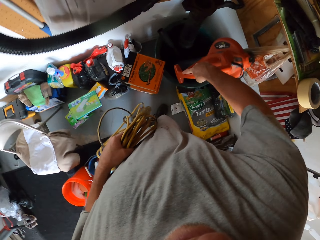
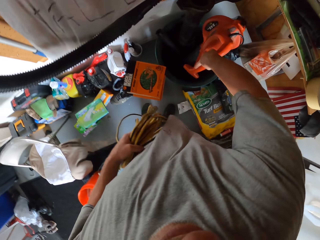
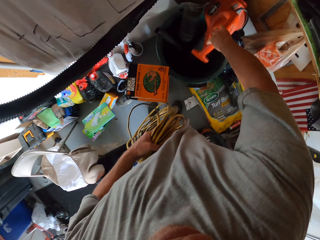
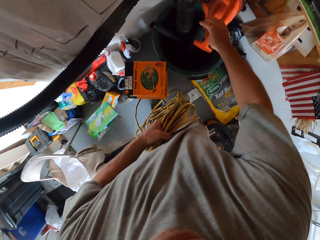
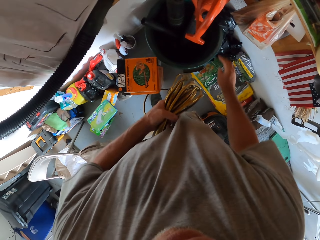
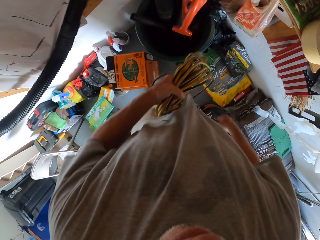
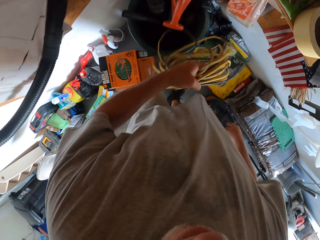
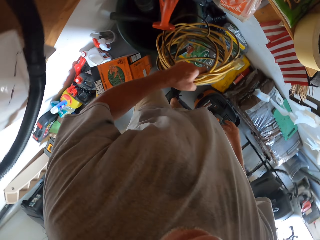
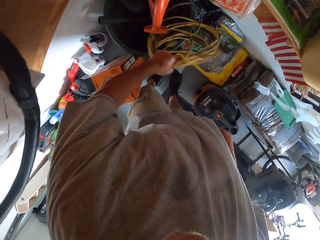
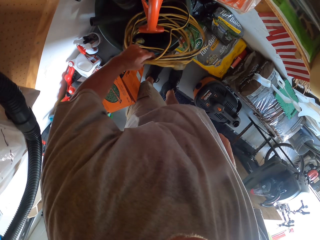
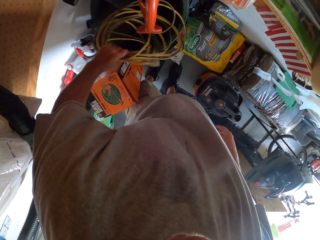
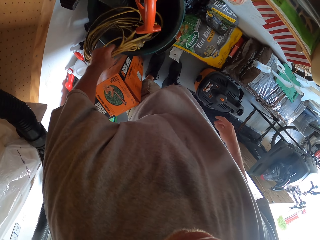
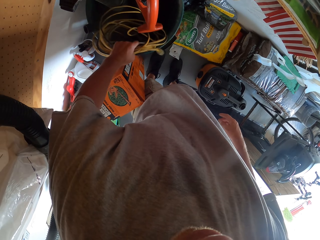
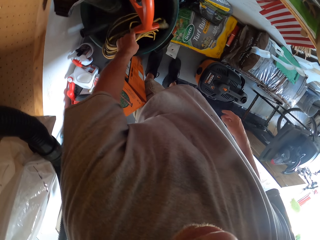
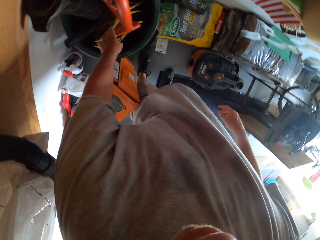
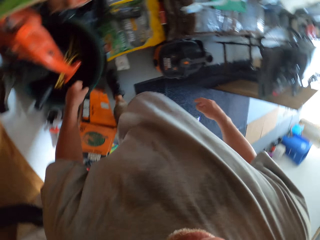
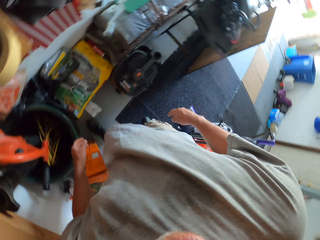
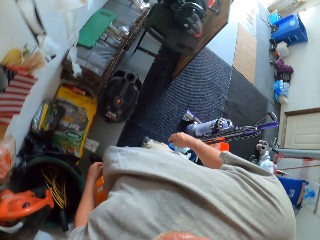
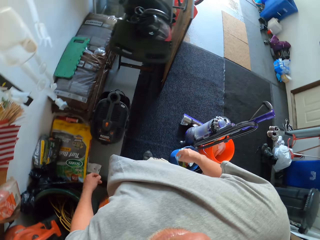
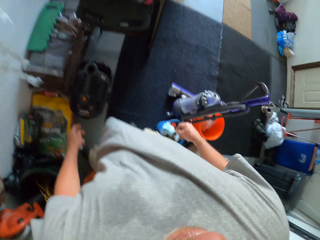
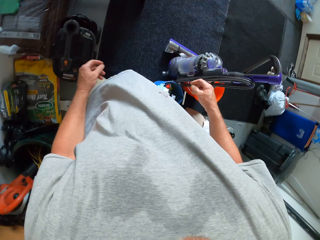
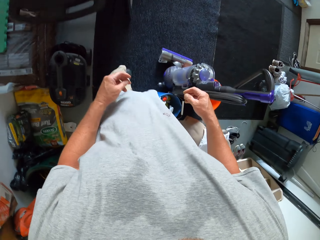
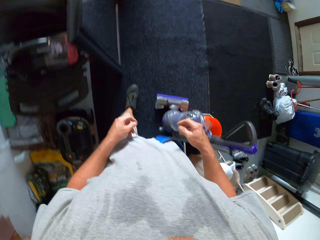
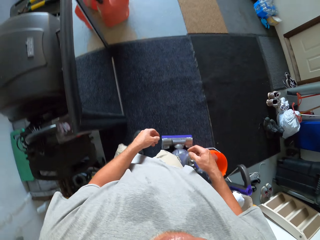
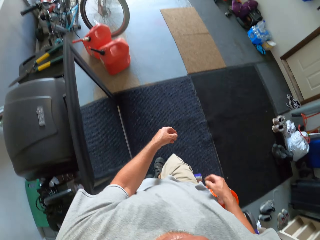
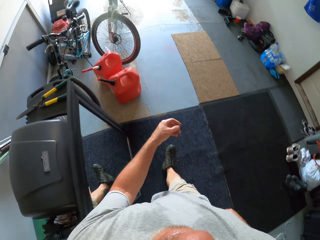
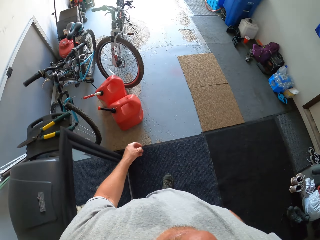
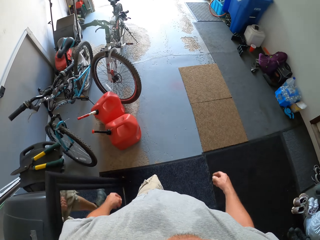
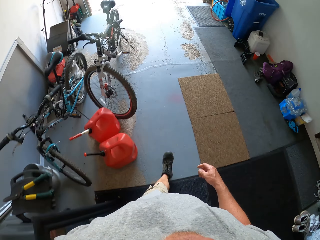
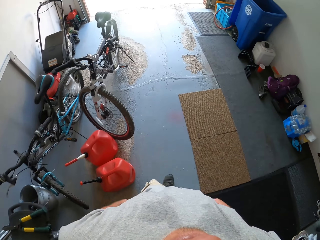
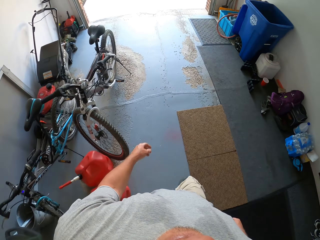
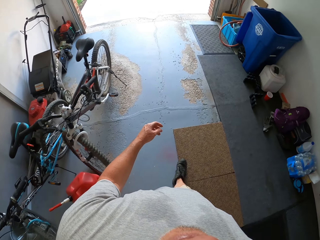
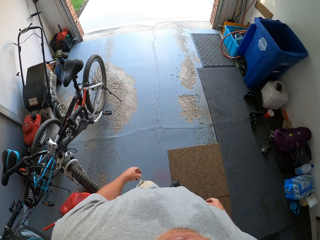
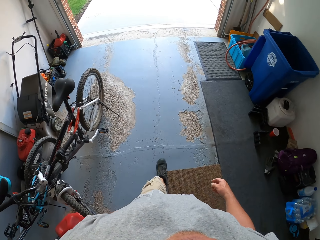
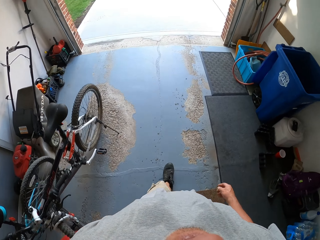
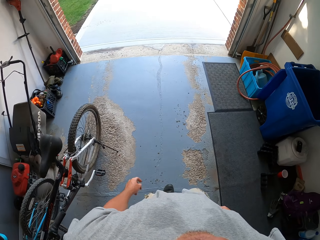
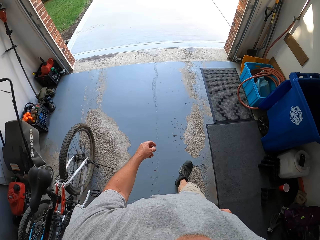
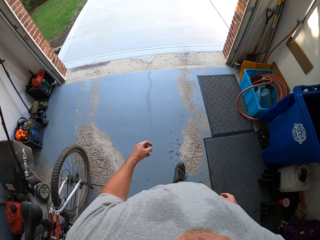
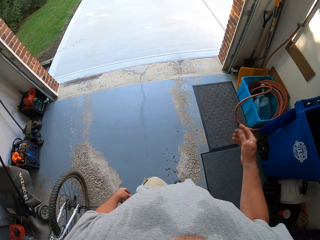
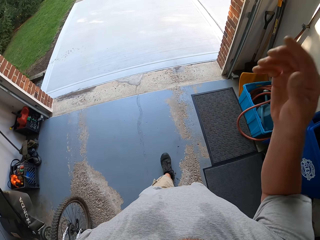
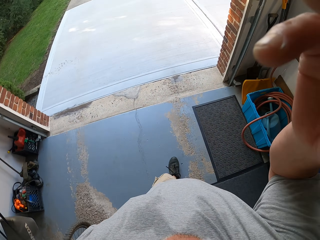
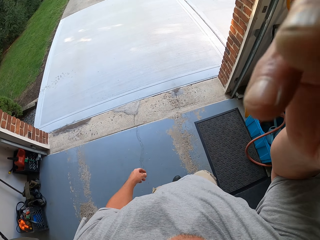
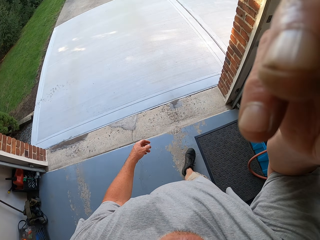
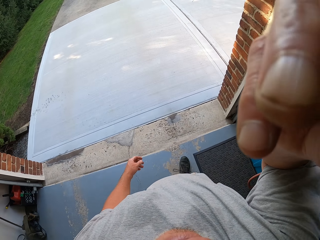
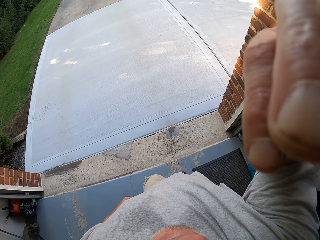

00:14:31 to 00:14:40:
The camera wearer puts the dust blower inside a bucket. They put the cable inside the bucket. They turn around. They walk outside the store. They adjust the camera.
